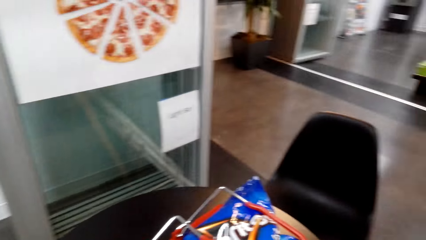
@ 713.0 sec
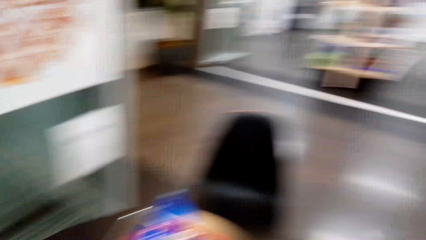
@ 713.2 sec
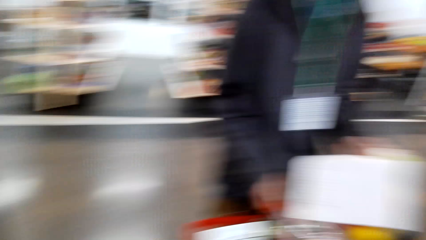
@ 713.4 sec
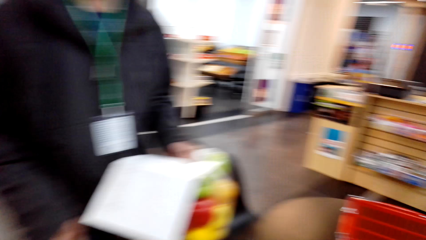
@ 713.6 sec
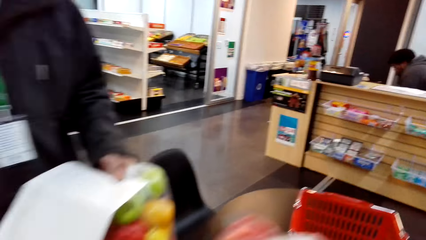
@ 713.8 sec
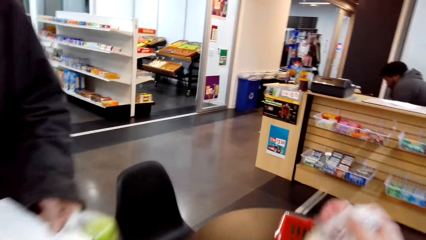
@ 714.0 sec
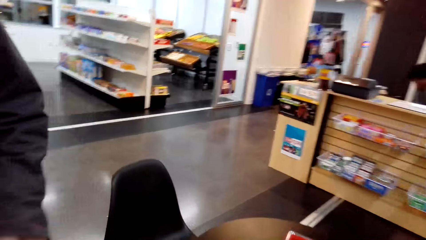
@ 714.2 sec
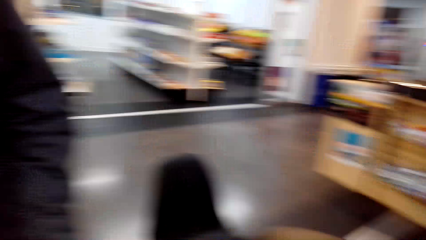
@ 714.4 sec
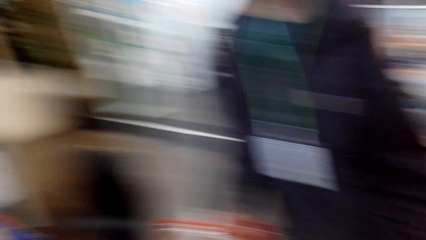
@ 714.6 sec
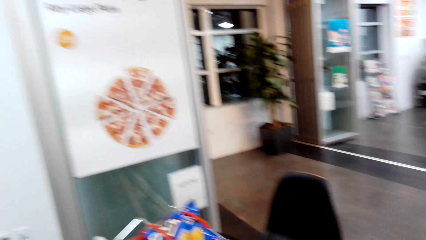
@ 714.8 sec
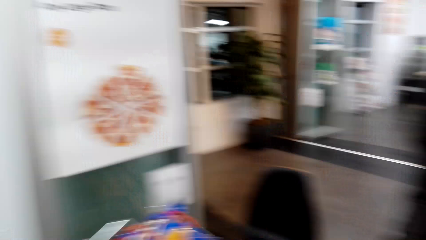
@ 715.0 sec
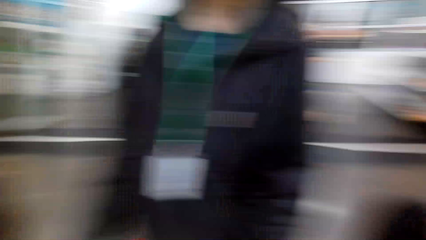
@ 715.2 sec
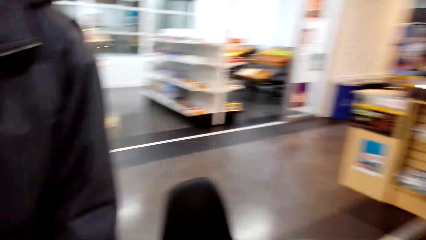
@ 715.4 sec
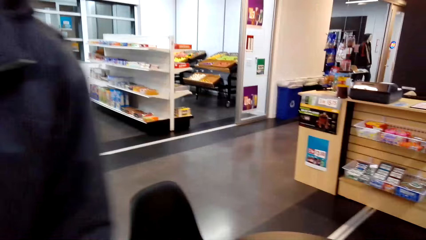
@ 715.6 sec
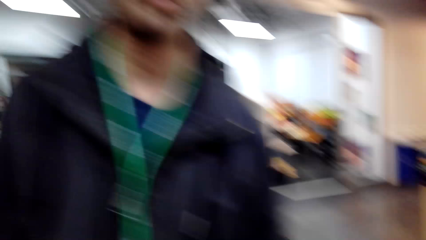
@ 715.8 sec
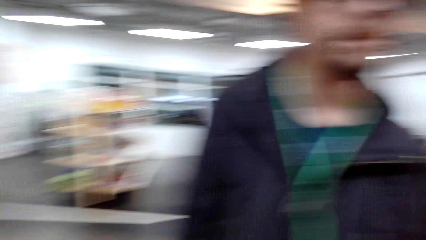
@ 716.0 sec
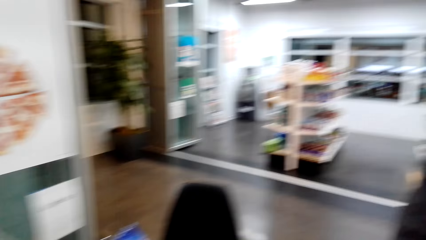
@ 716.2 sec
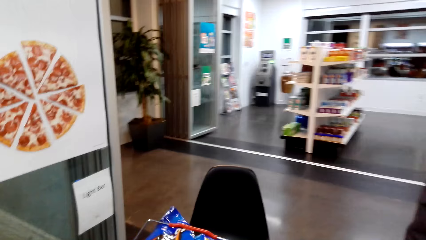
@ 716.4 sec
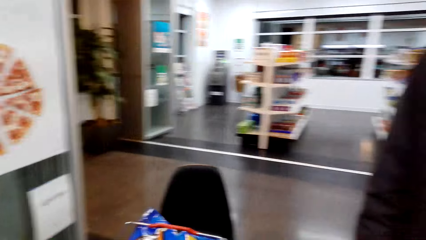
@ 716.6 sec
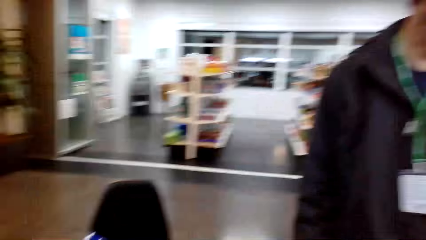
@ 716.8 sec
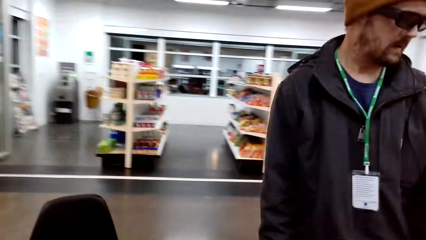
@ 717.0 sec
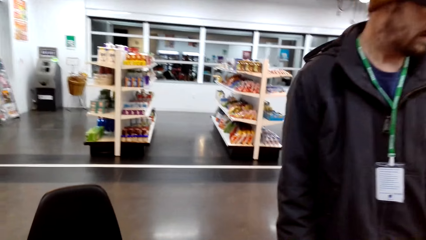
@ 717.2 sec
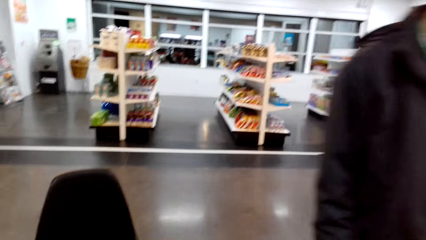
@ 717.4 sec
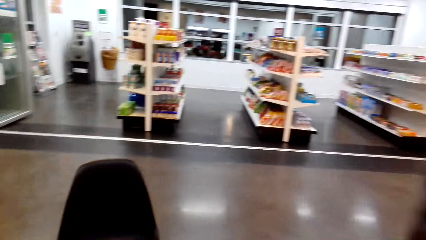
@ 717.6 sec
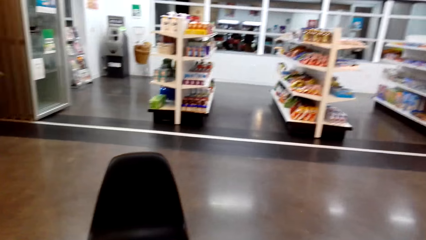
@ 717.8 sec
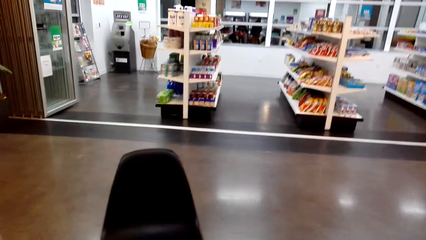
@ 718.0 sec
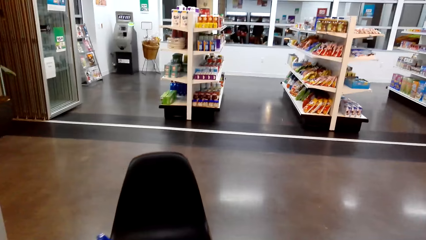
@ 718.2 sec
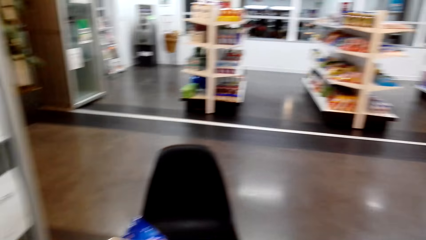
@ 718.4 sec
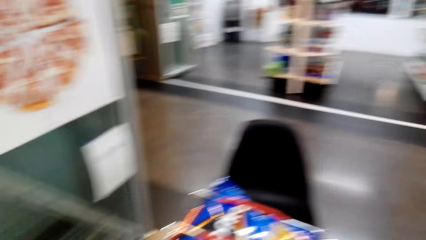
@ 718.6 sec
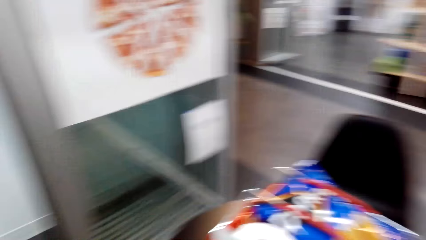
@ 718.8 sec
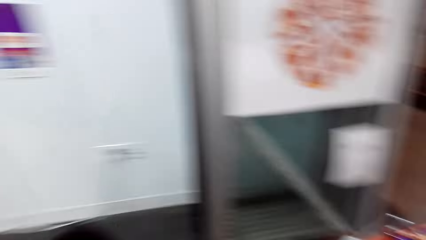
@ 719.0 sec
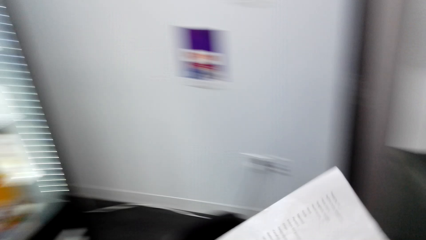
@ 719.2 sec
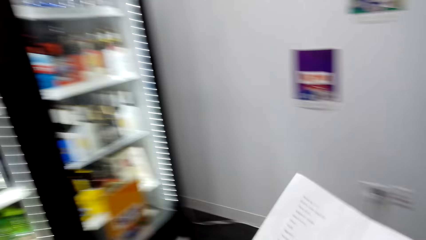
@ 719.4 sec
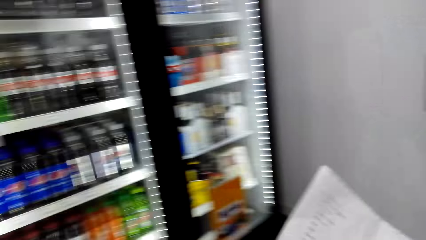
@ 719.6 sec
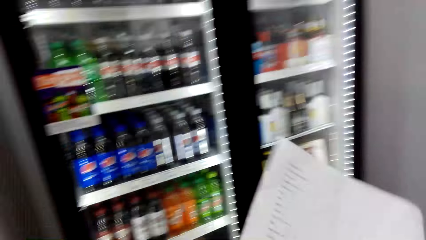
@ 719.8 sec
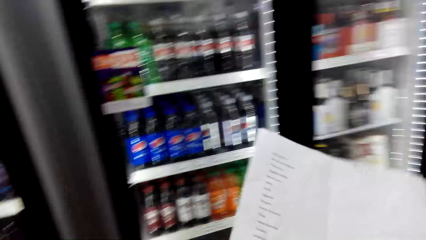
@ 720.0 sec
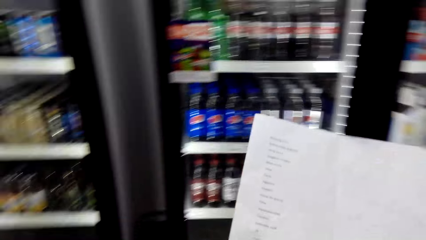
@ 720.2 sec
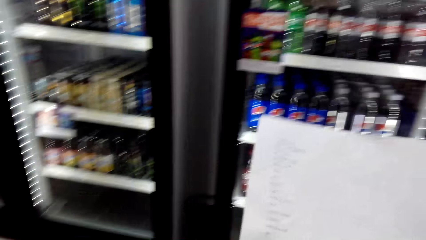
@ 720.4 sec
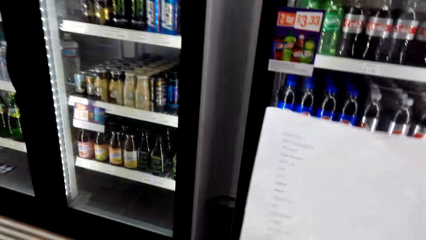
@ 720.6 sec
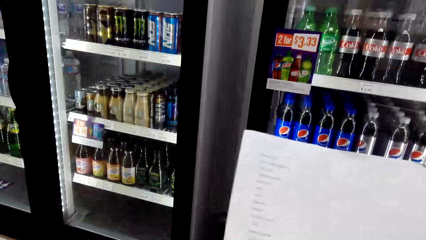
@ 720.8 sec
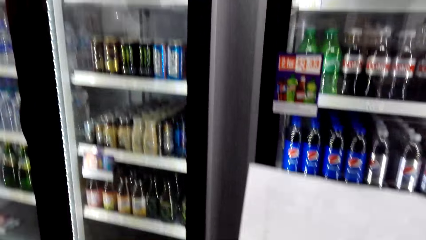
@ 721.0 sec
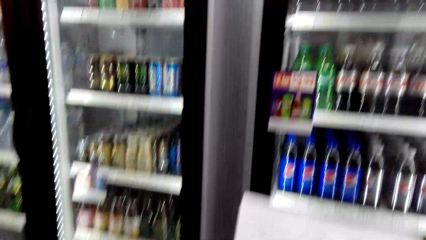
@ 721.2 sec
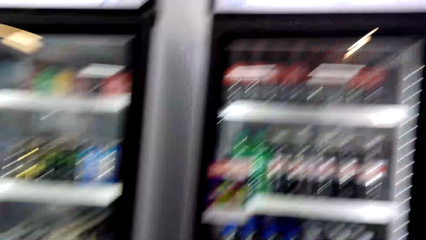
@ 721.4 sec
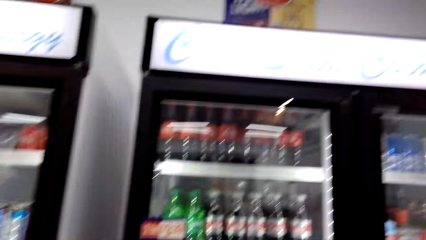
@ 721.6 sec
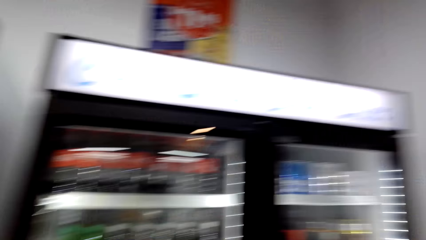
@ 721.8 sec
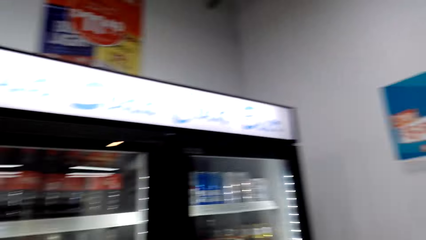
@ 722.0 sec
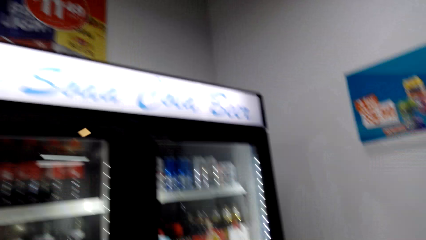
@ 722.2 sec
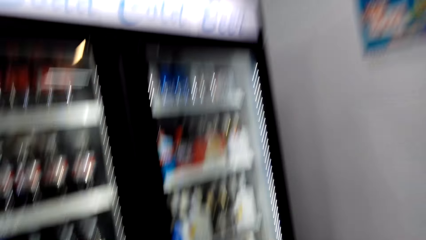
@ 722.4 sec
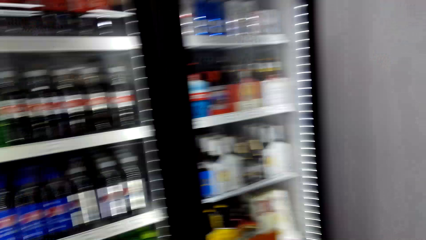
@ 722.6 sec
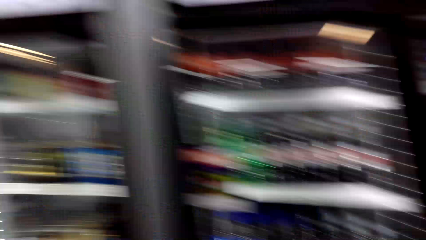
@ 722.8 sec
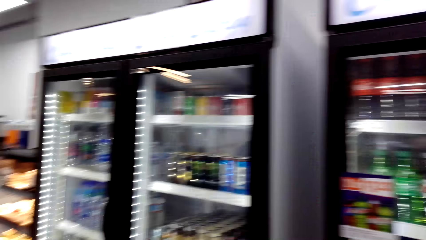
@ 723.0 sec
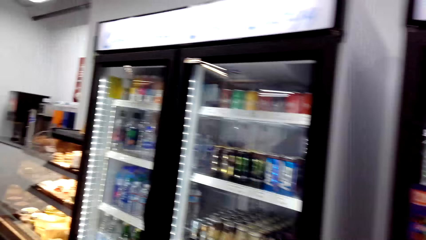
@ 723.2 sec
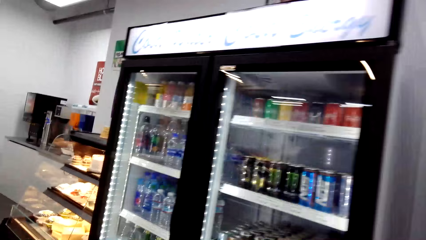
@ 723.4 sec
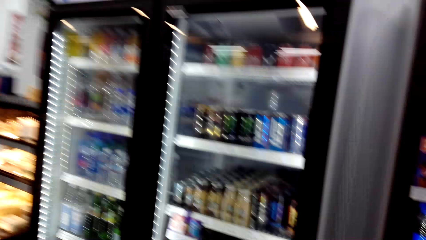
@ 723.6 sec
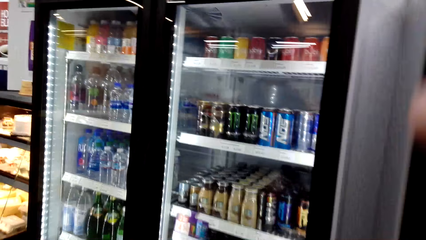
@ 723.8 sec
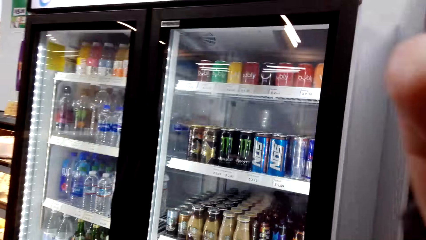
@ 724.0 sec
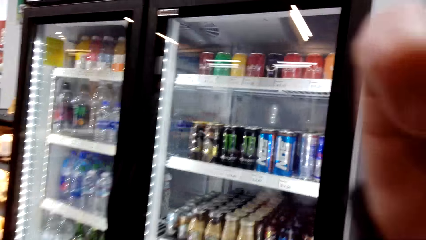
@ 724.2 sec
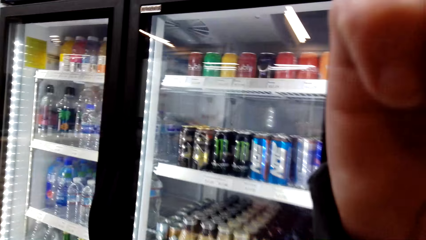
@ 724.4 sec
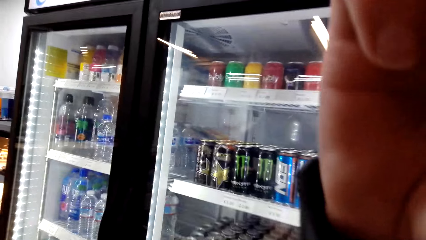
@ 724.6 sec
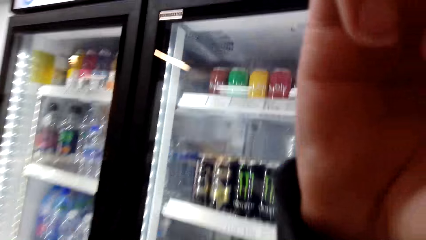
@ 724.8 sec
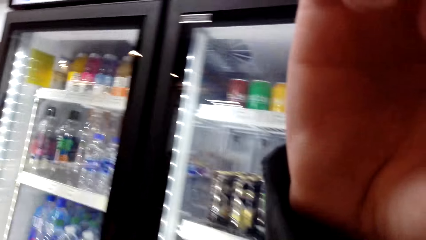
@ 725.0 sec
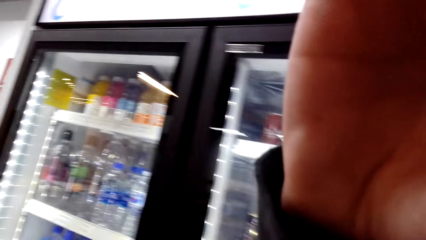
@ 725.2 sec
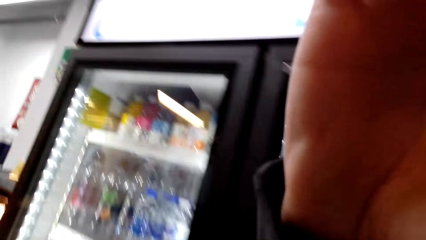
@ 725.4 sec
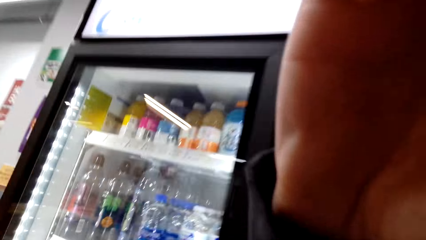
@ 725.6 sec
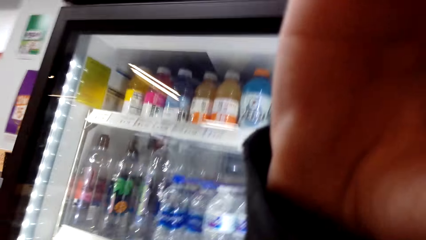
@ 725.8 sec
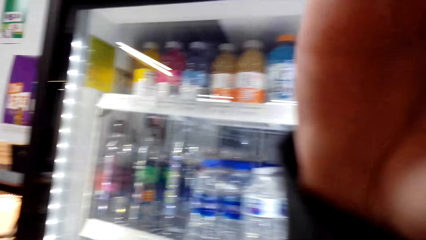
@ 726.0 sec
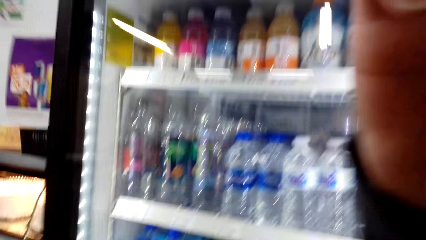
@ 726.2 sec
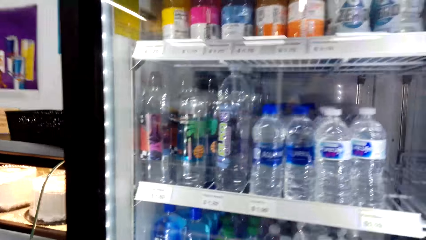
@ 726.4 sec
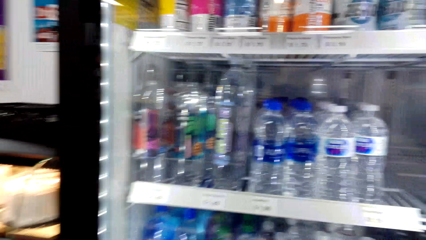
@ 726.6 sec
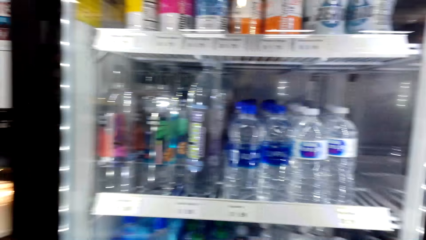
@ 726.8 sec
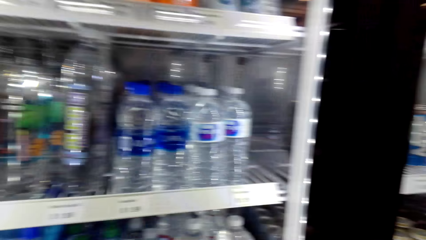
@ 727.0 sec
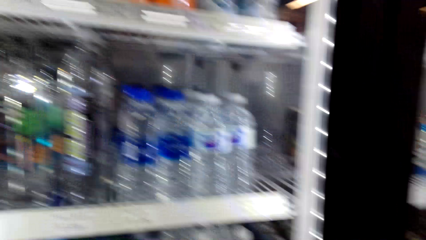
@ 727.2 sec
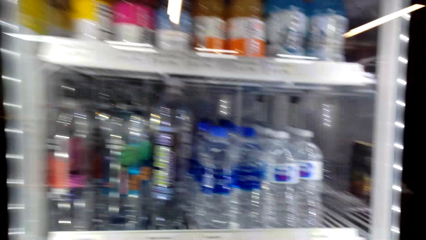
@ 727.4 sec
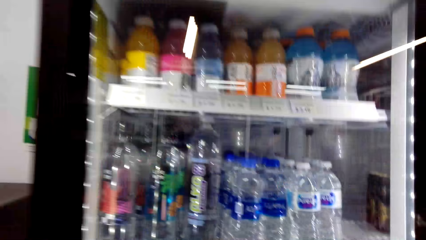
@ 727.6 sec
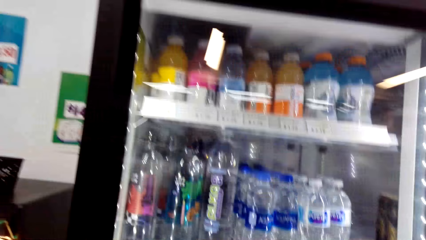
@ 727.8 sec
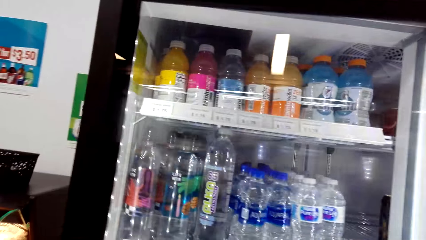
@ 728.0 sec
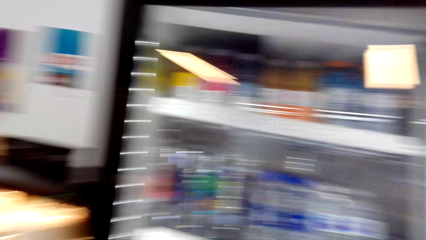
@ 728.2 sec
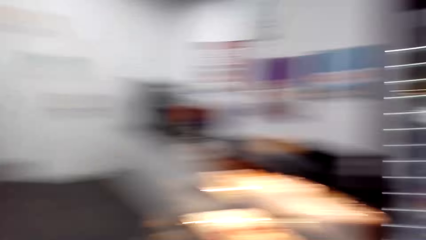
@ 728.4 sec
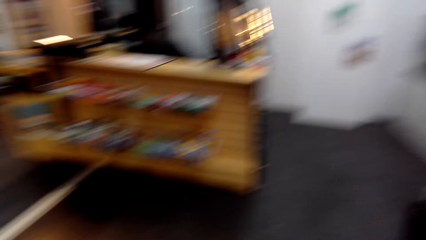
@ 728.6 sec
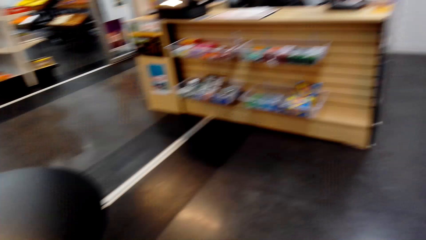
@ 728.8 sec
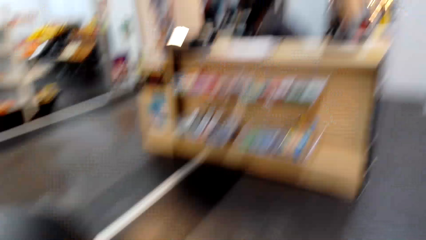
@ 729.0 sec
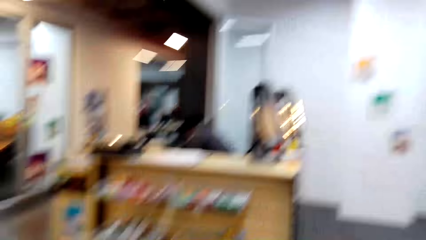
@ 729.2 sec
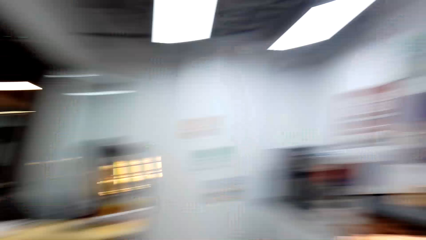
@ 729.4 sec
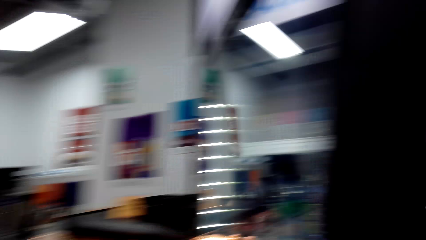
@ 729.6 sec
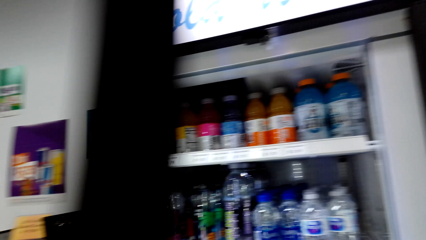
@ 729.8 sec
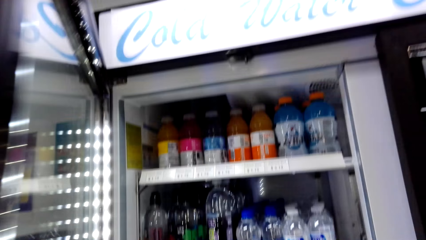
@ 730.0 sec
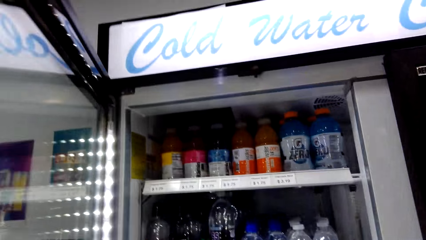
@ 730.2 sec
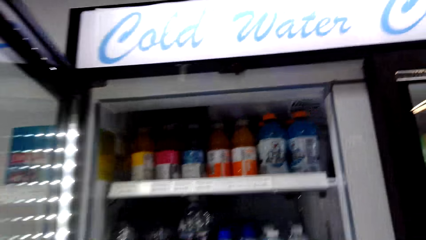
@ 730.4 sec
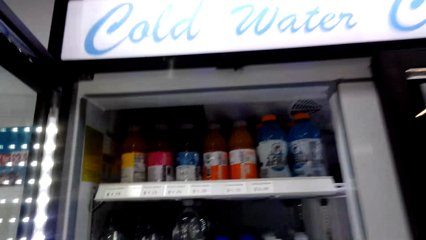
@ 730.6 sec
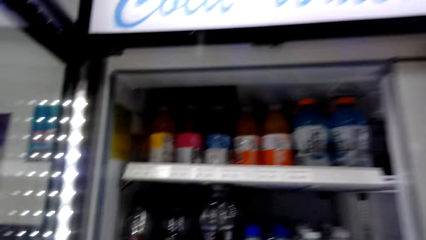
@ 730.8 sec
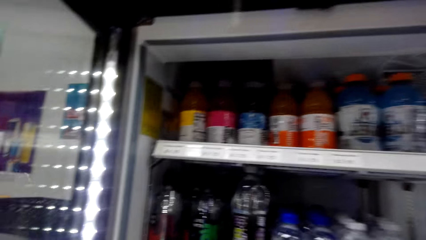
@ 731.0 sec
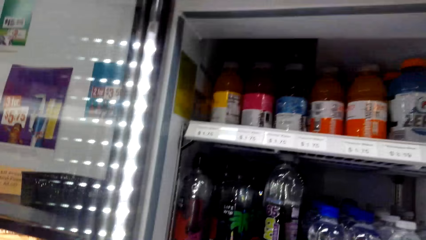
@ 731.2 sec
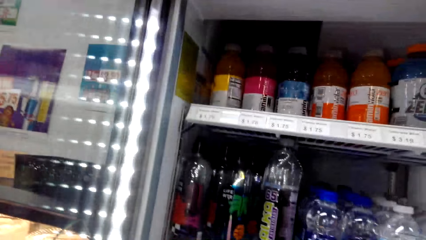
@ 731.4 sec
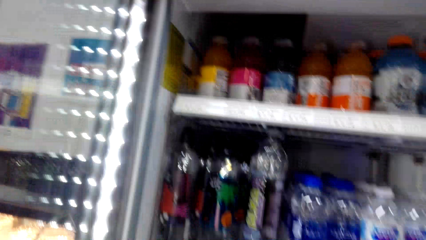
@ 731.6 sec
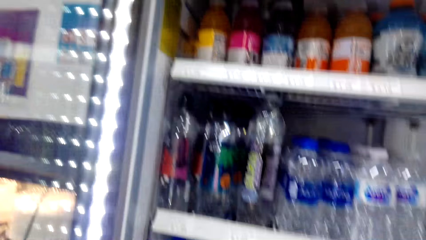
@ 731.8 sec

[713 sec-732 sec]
The camera wearer does something. They hold a piece of paper. They look around. They do something. They touch the camera. They look around. They open the fridge.
